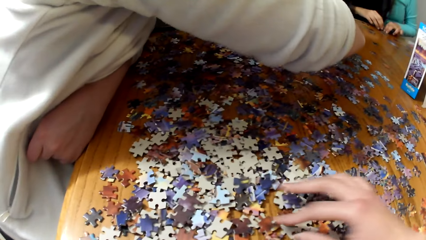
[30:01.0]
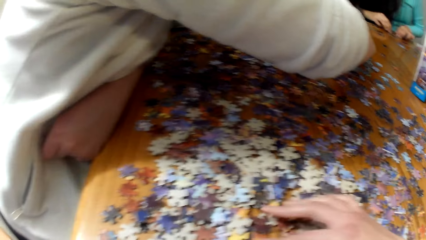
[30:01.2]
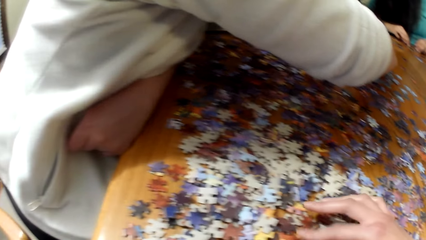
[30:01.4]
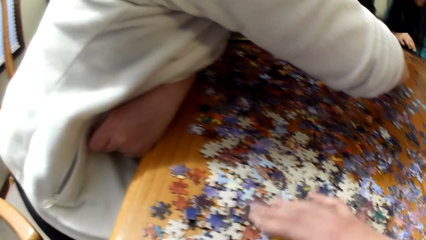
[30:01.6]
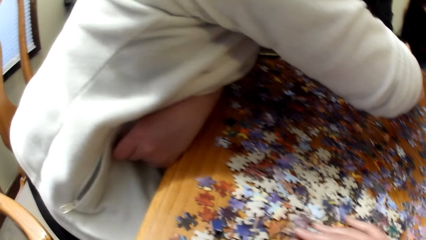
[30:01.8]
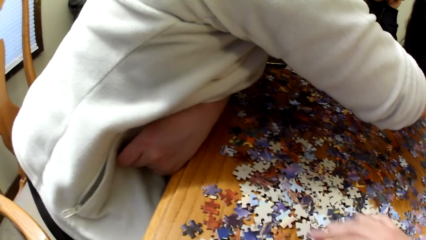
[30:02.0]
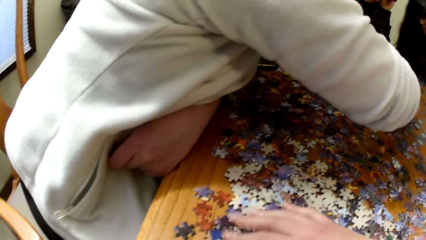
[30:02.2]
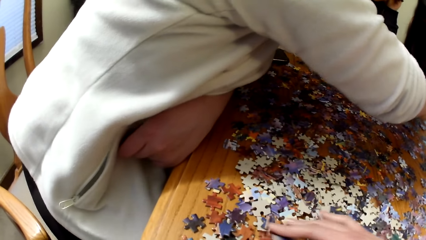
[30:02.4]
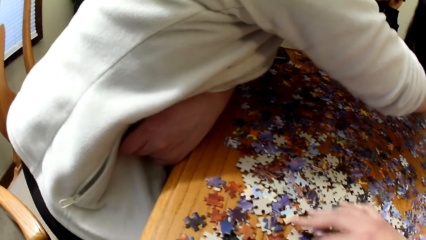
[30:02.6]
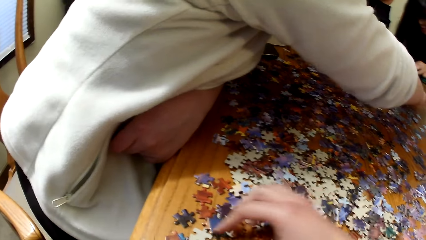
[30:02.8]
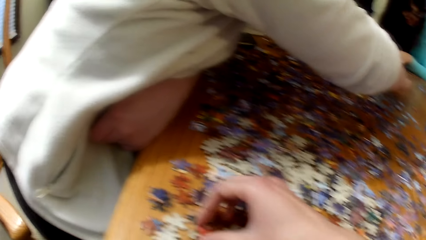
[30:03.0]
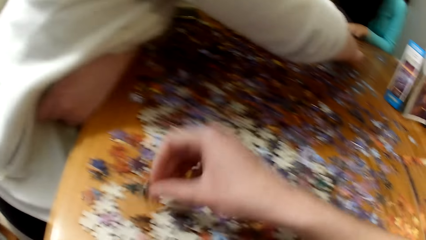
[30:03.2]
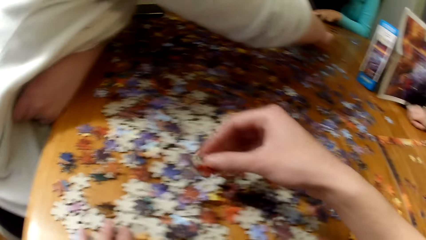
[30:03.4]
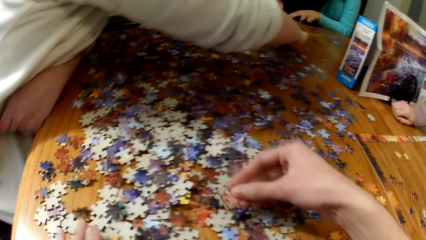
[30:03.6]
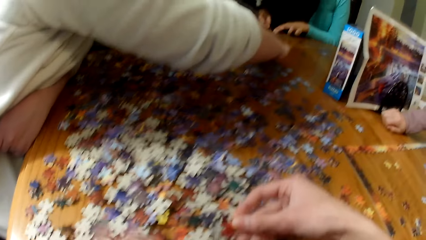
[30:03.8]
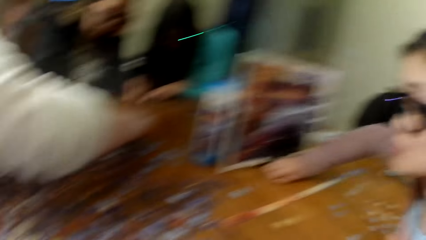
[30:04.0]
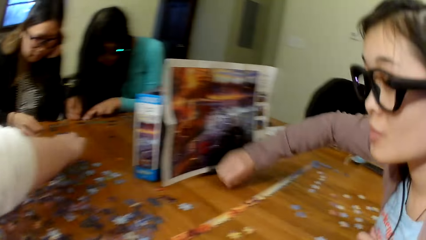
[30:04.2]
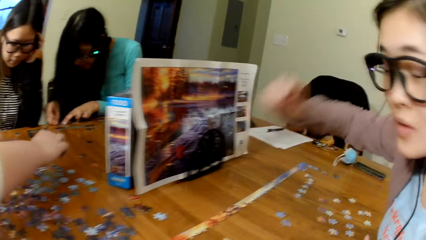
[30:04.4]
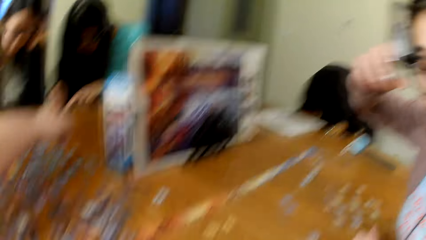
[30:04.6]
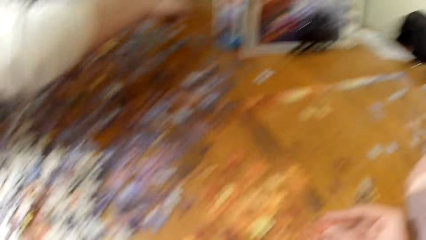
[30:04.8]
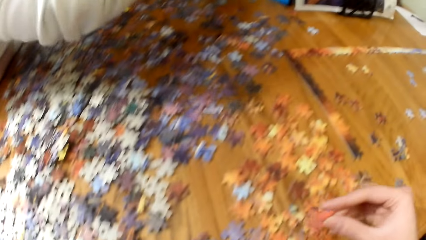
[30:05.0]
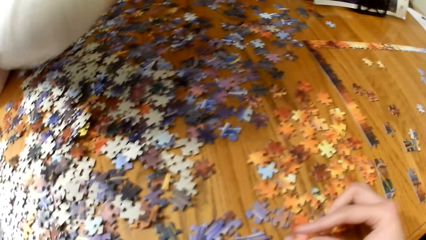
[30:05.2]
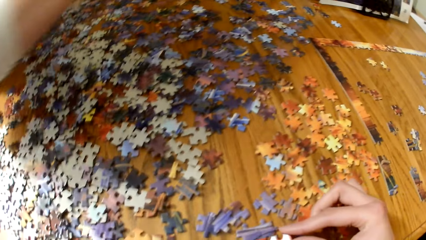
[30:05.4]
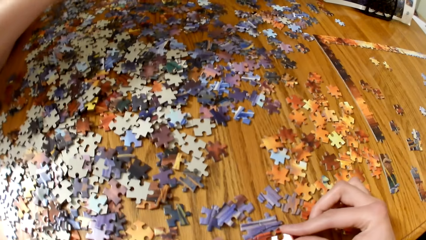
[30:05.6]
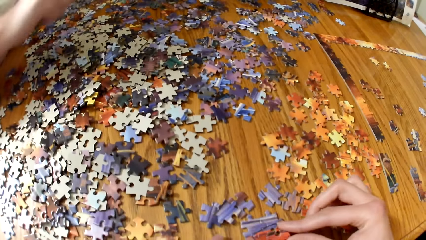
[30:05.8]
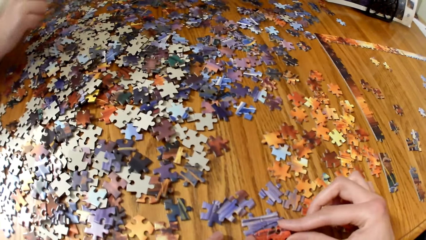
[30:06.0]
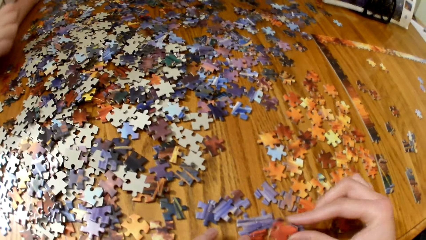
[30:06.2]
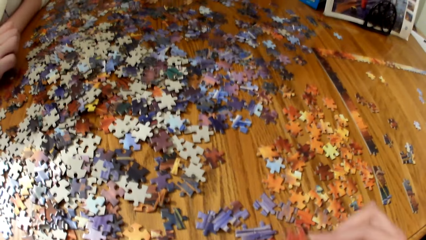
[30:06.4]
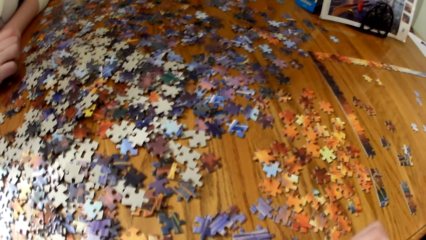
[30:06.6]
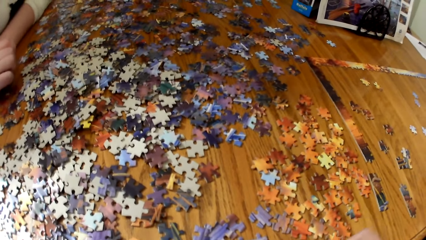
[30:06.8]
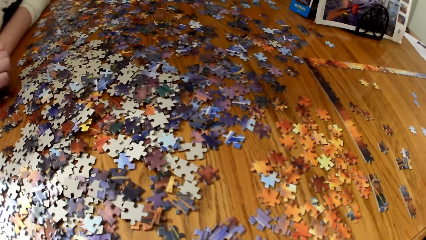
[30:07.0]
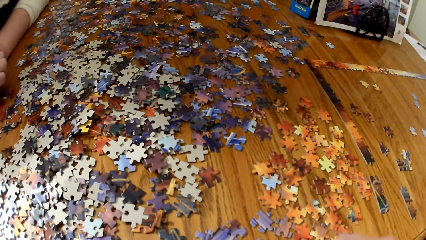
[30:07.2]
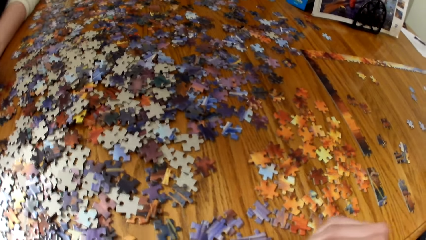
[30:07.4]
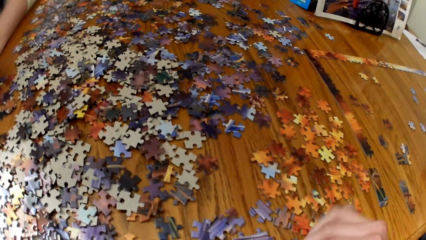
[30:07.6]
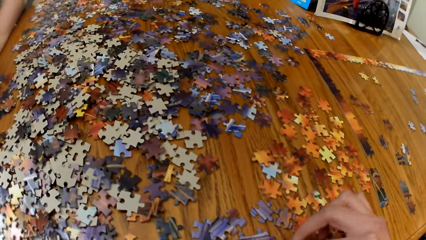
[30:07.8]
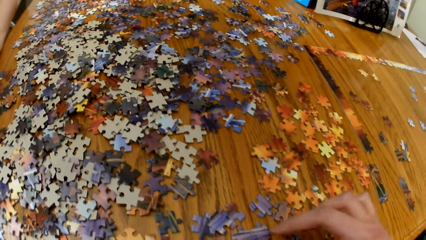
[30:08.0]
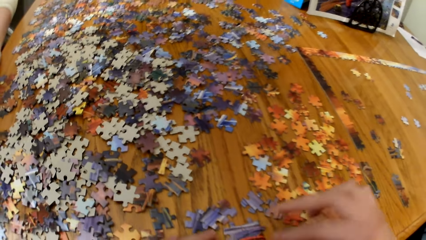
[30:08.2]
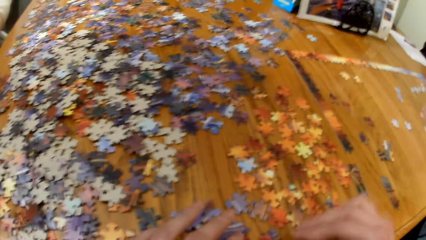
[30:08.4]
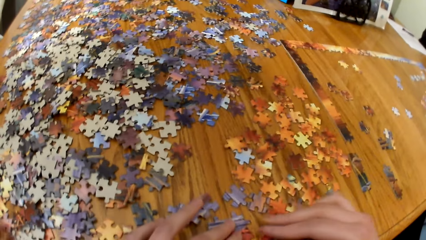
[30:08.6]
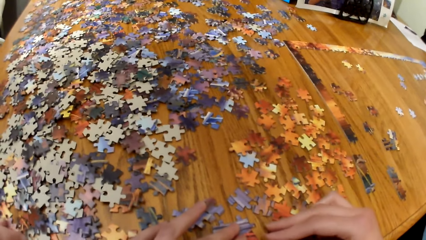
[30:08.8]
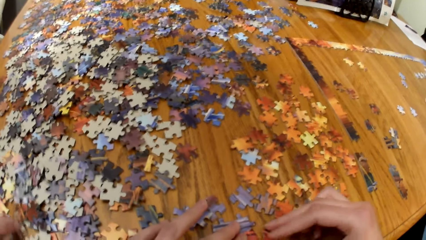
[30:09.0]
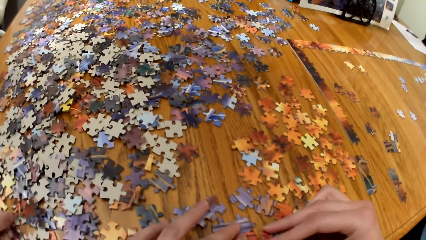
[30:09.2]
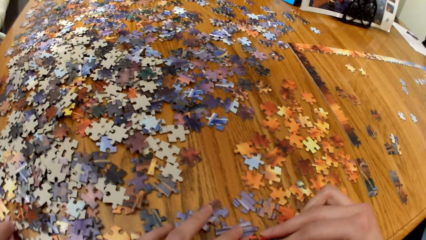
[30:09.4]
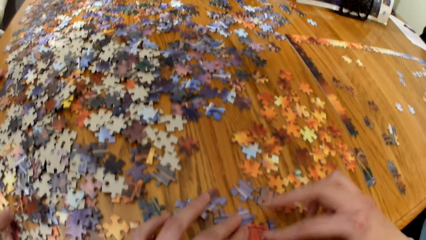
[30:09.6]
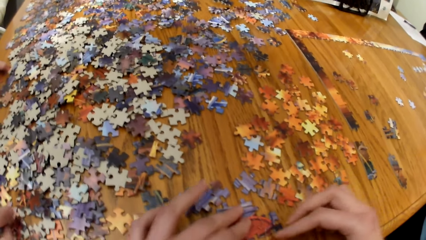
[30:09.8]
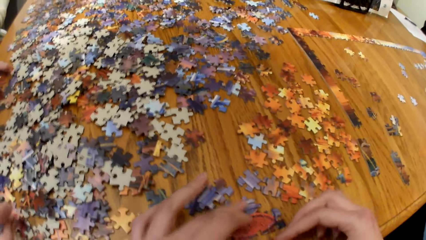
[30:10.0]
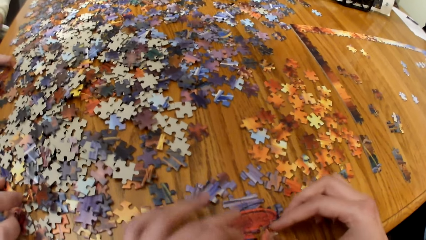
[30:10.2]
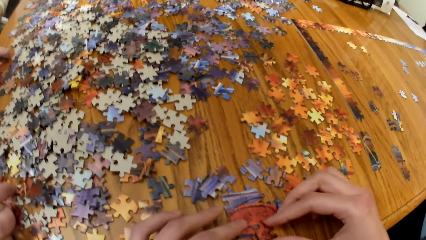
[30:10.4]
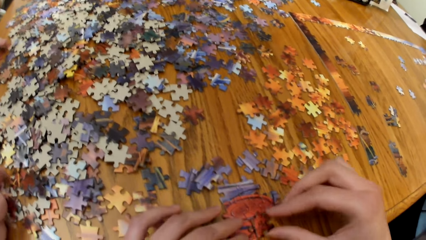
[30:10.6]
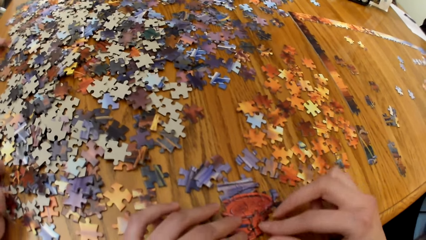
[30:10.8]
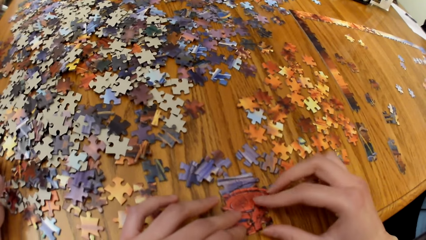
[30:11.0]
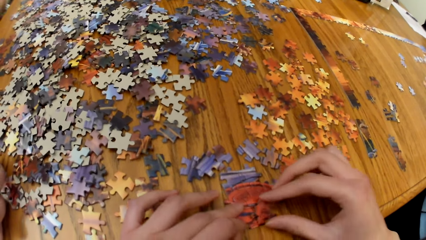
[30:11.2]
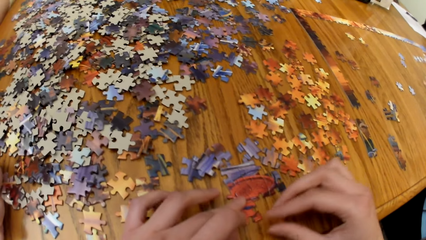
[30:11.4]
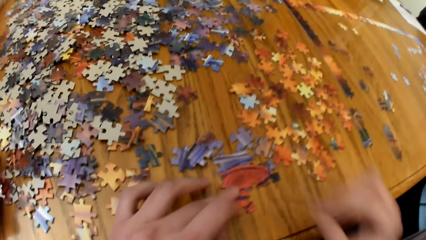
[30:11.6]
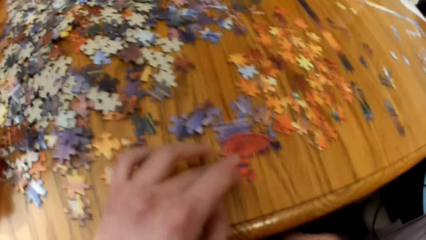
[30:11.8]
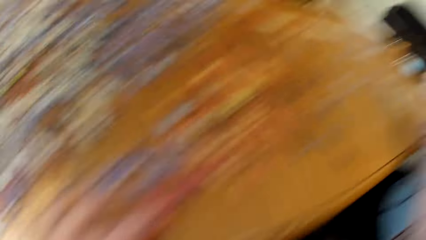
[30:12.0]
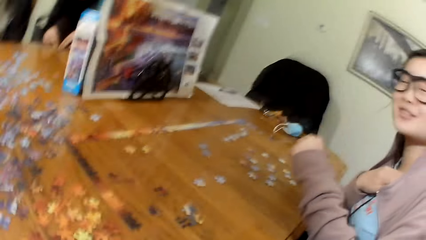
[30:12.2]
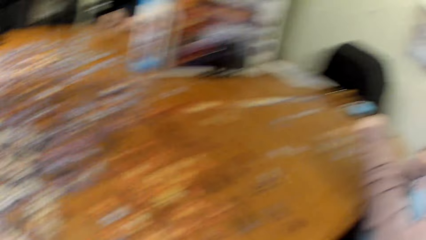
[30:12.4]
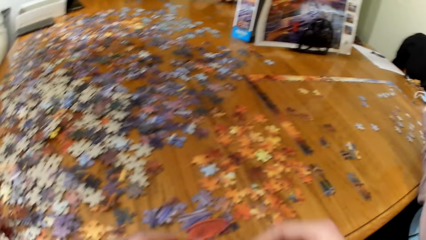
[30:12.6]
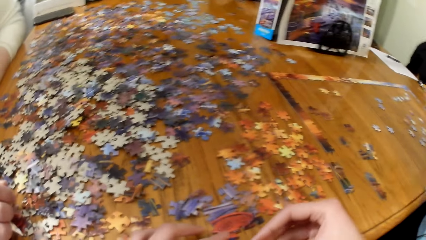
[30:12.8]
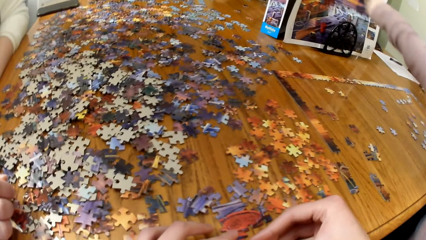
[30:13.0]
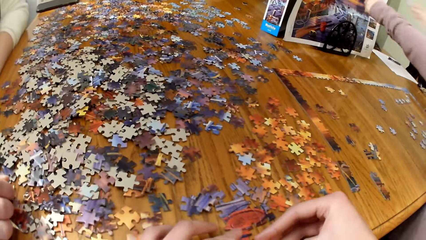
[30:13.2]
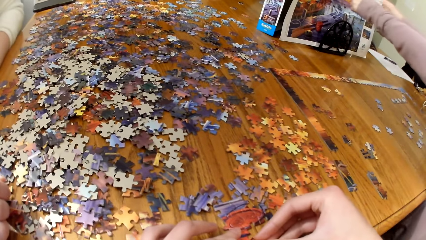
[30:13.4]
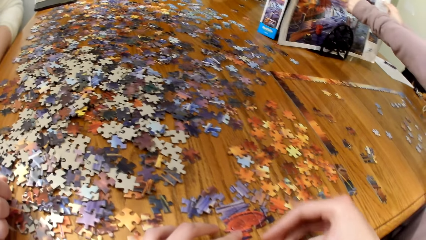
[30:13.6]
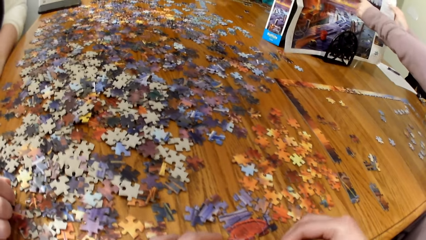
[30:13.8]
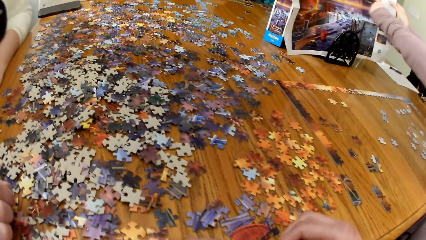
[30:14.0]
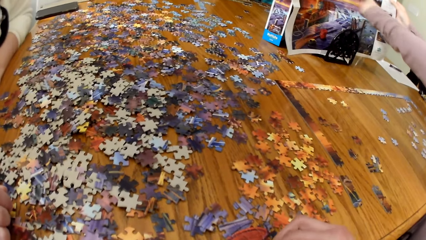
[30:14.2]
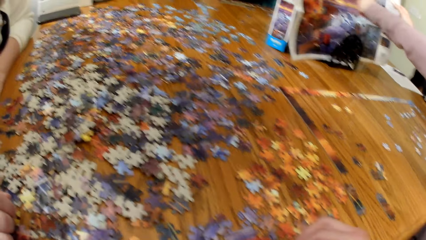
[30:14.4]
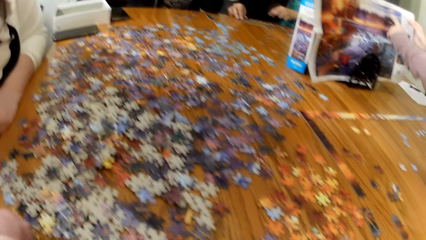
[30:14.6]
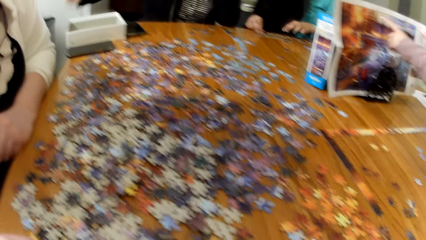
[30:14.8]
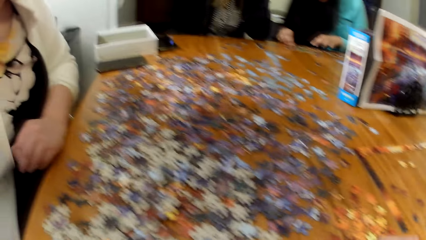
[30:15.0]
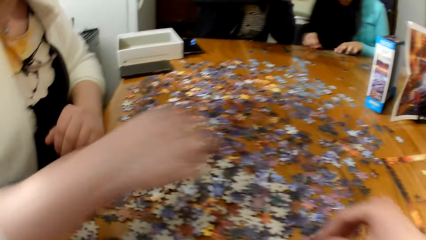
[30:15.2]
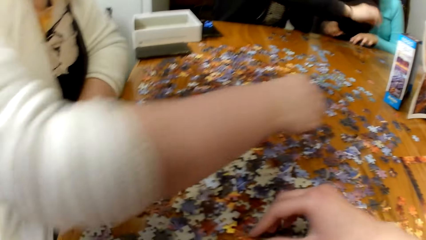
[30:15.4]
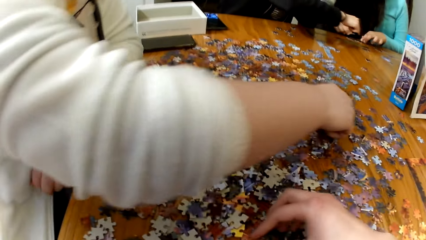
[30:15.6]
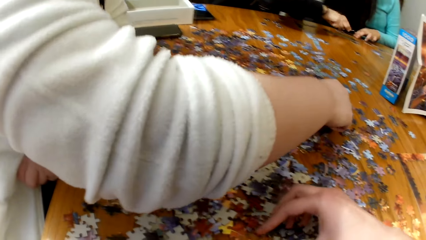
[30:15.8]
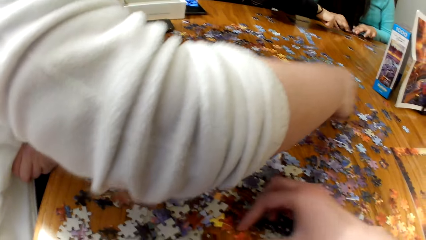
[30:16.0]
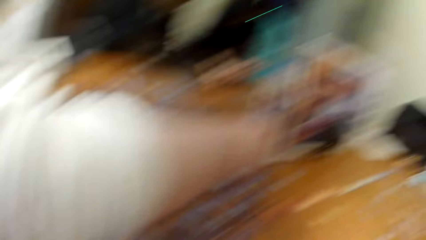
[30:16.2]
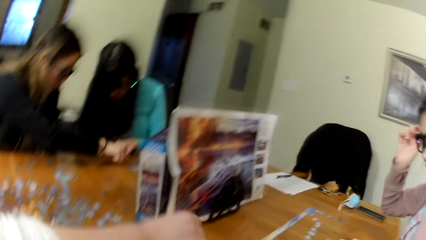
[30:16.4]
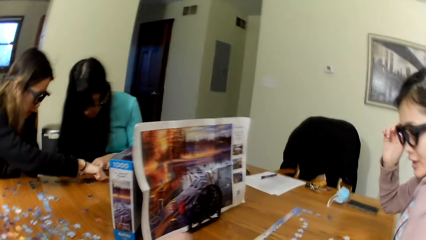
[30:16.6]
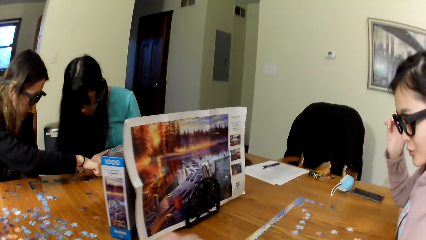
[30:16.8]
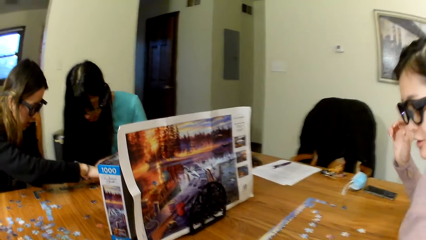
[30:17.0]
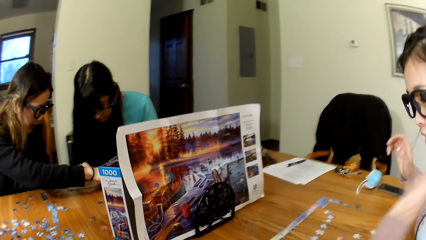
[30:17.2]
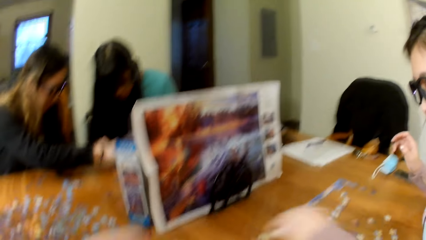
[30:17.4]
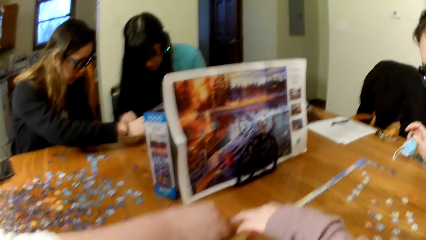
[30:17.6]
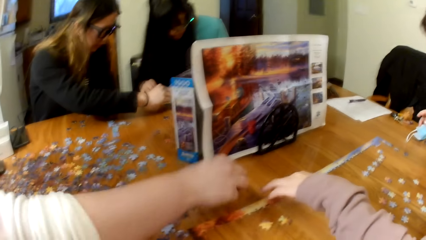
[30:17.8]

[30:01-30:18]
The camera wearer makes the puzzle. A lady touches the jigsaw puzzle board.
